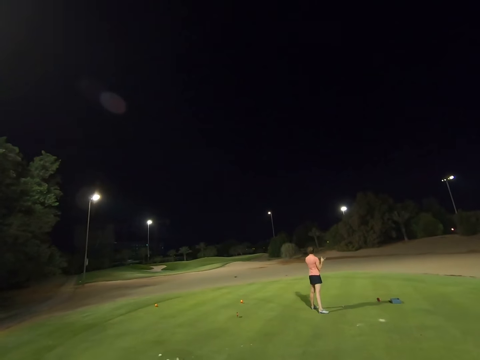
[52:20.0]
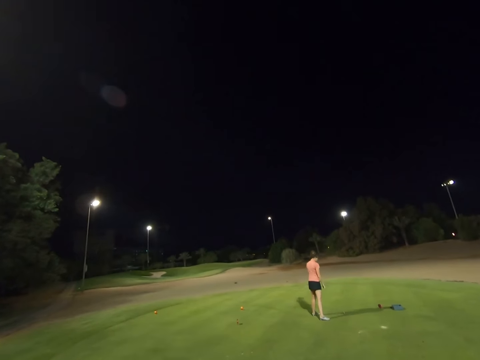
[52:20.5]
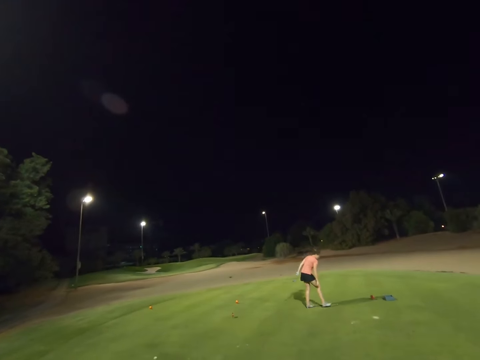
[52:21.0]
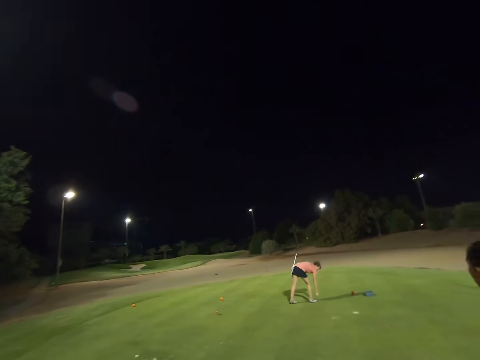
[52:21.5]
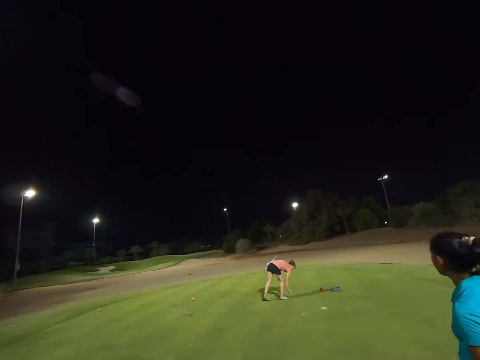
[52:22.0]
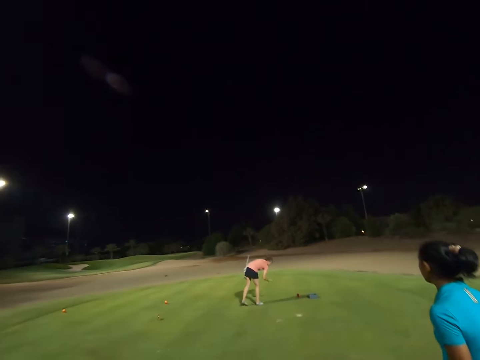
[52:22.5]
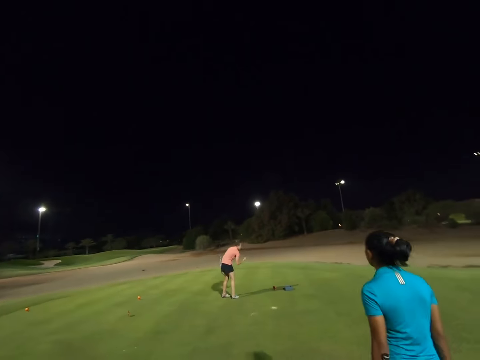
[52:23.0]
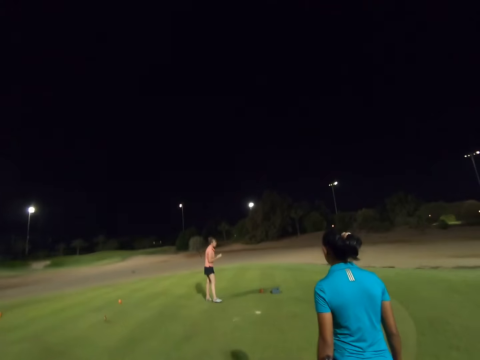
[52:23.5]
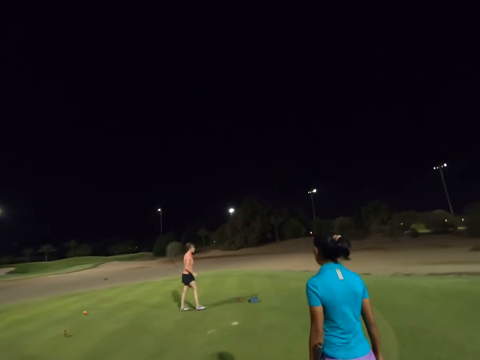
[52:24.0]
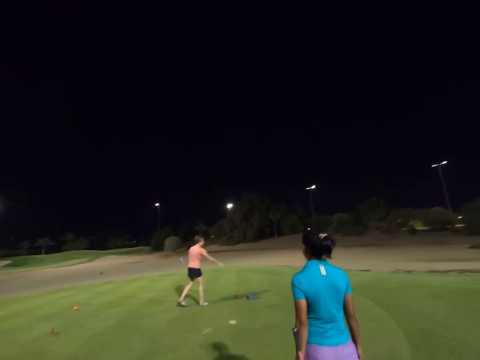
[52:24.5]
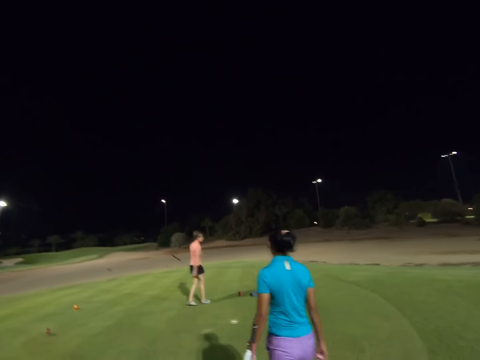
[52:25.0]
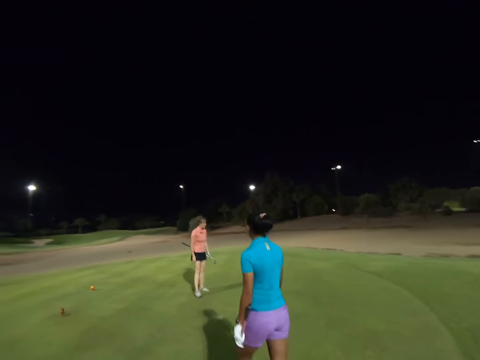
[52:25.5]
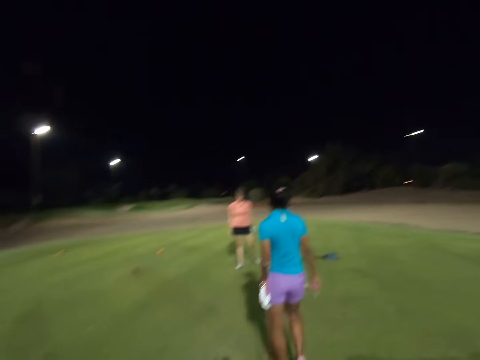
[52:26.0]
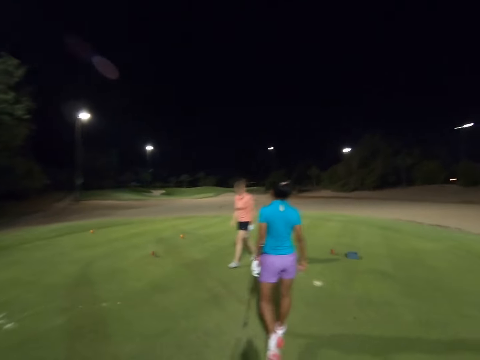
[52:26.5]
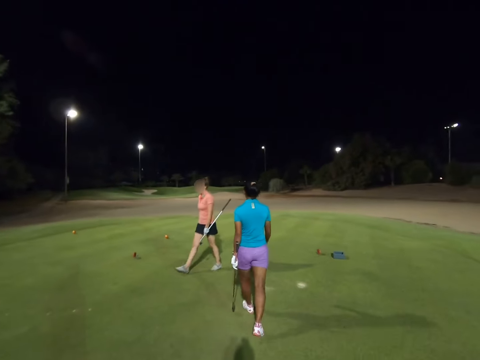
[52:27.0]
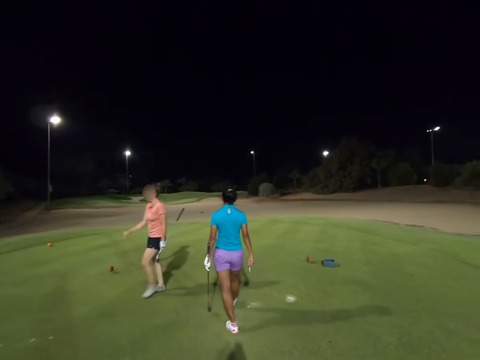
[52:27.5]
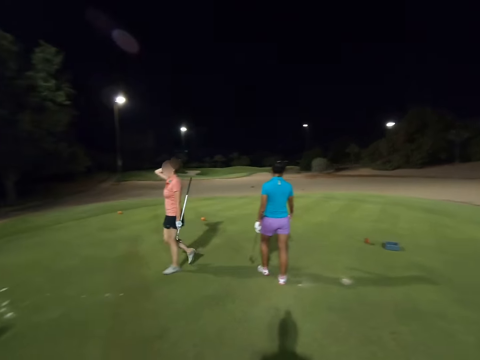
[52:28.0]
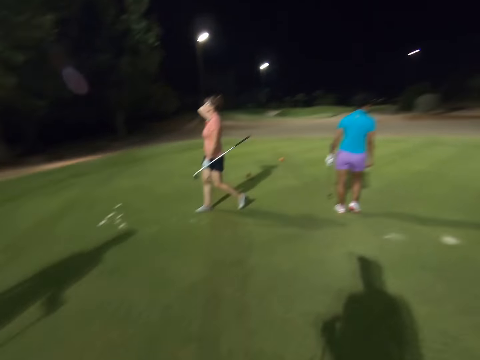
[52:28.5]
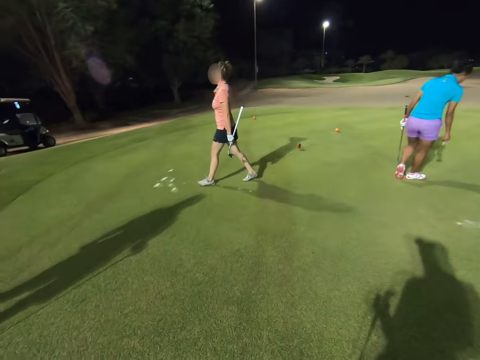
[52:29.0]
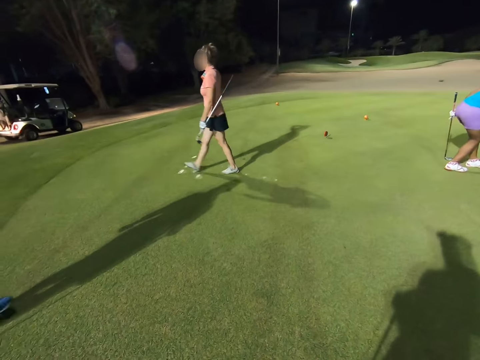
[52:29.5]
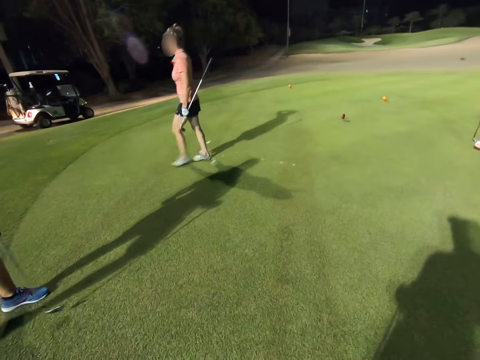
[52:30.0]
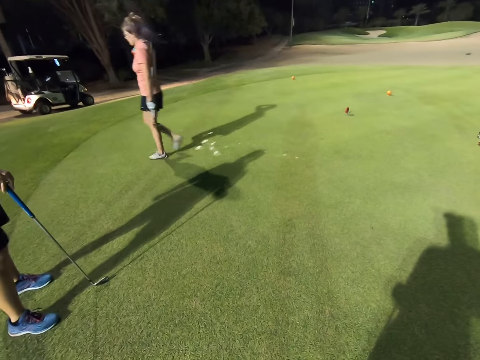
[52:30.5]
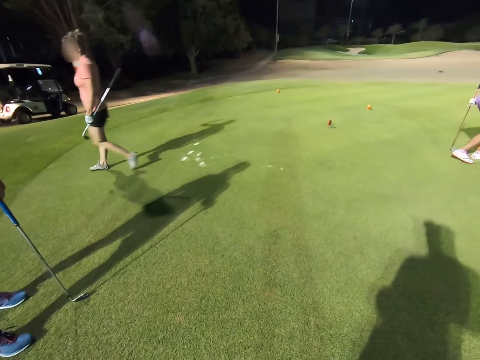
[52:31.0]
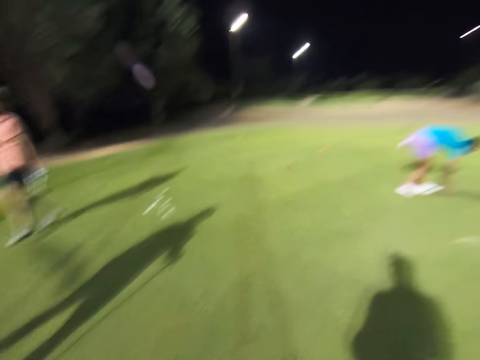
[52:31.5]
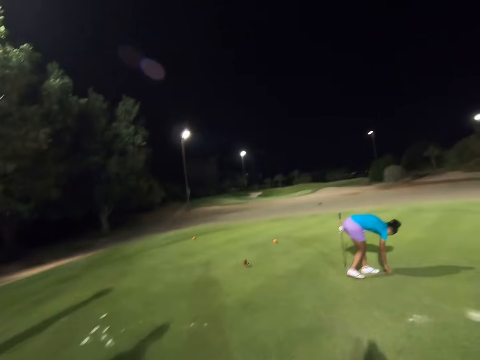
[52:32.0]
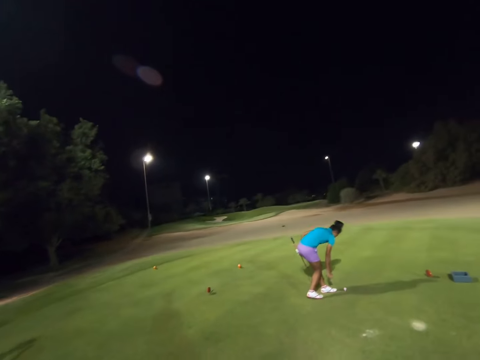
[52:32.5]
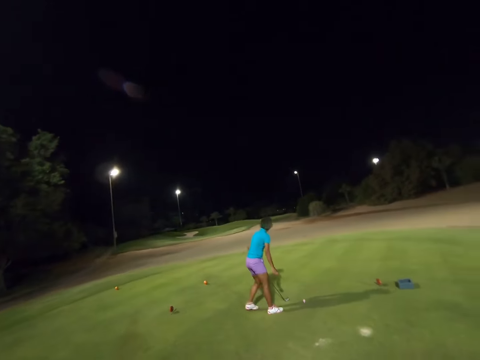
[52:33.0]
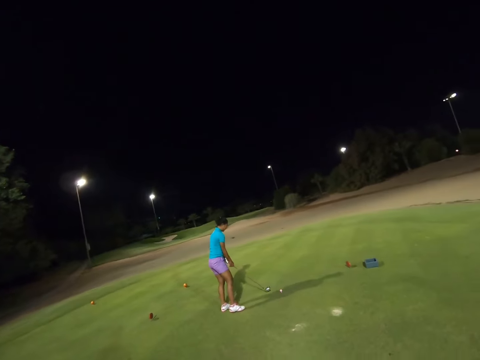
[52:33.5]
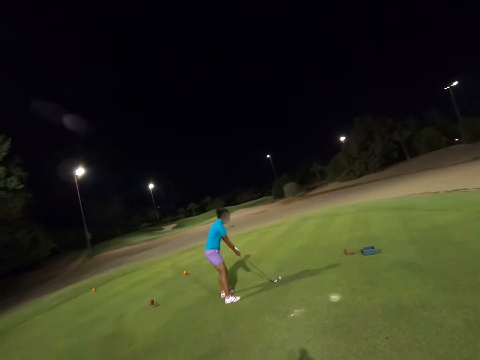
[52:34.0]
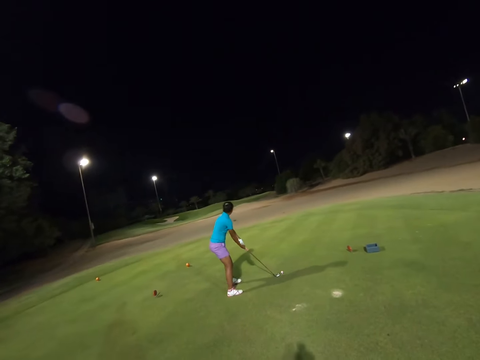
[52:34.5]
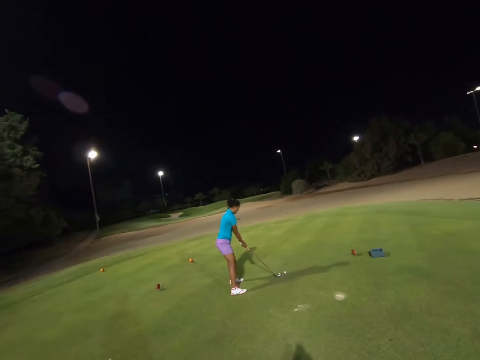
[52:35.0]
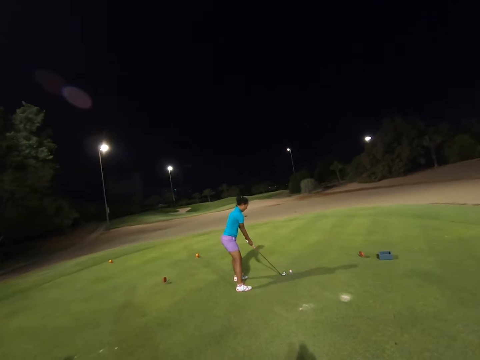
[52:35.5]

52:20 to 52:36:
A woman bends over. Another woman places the ball down.

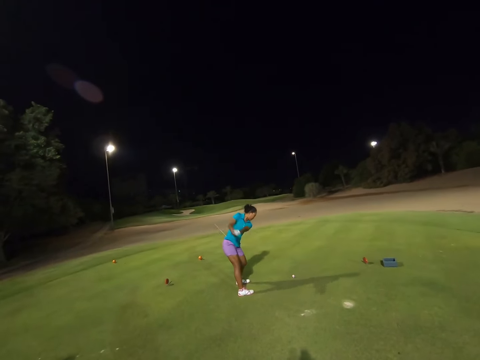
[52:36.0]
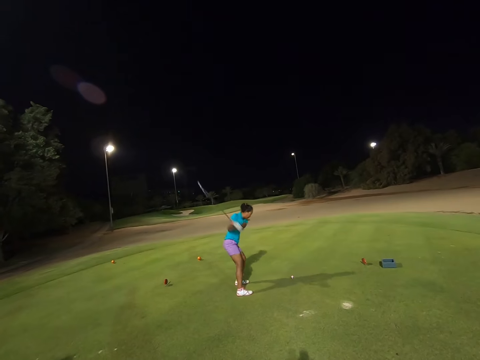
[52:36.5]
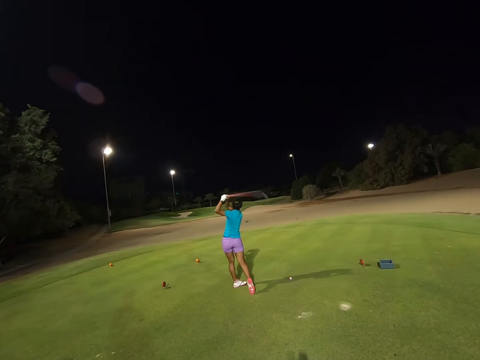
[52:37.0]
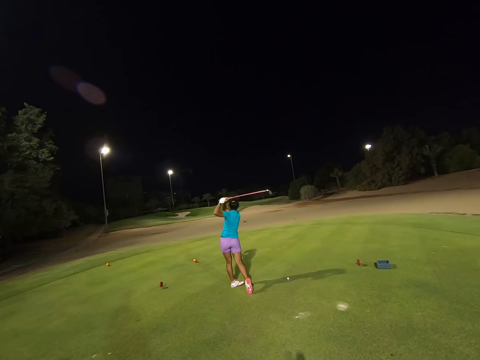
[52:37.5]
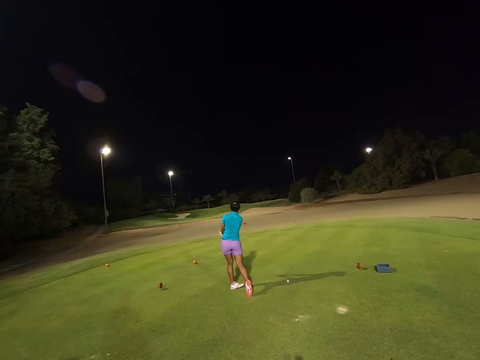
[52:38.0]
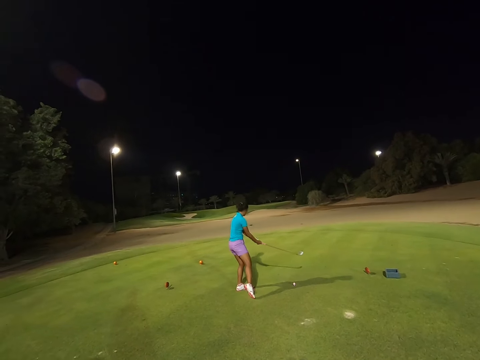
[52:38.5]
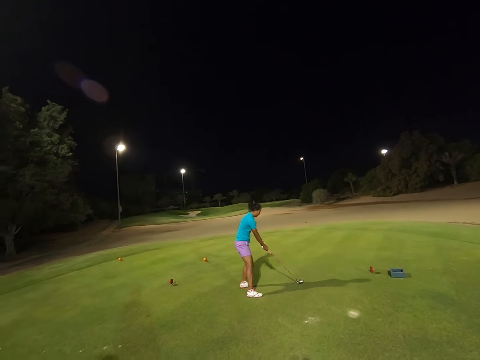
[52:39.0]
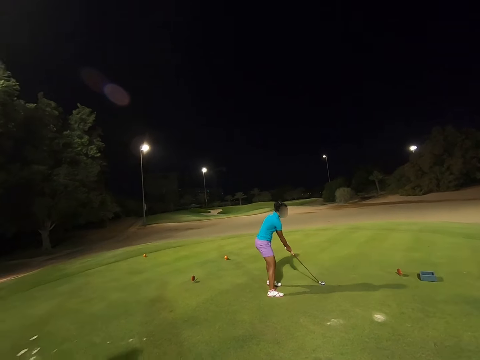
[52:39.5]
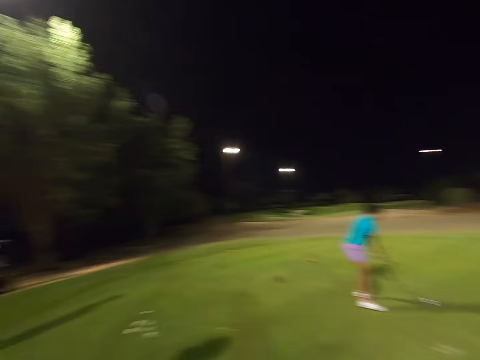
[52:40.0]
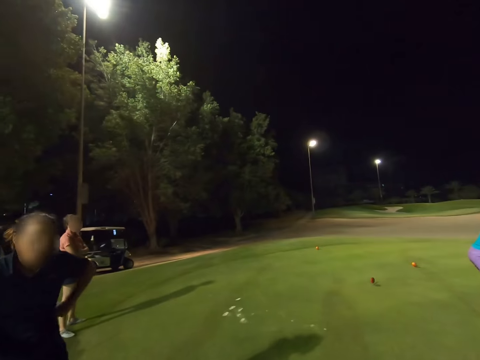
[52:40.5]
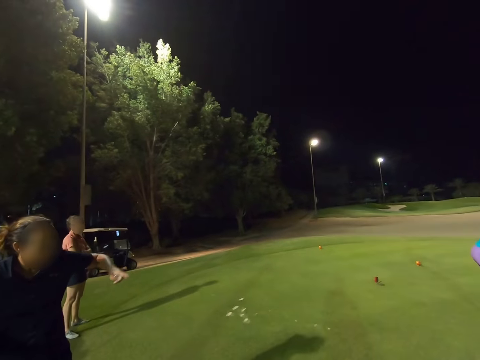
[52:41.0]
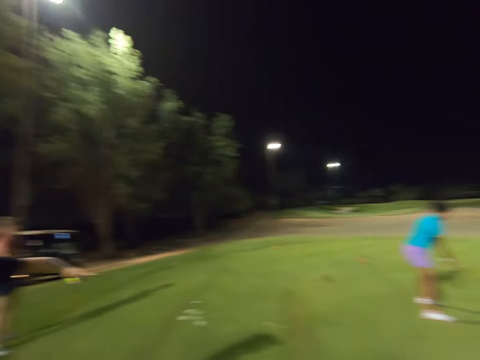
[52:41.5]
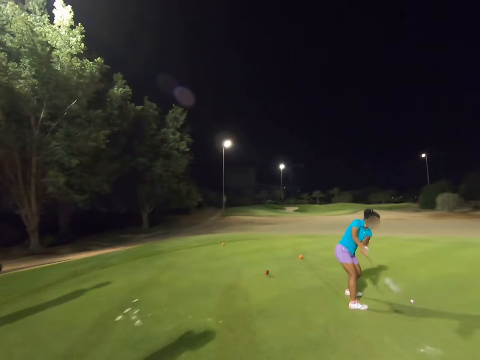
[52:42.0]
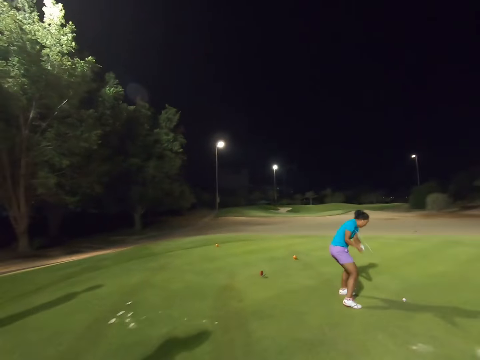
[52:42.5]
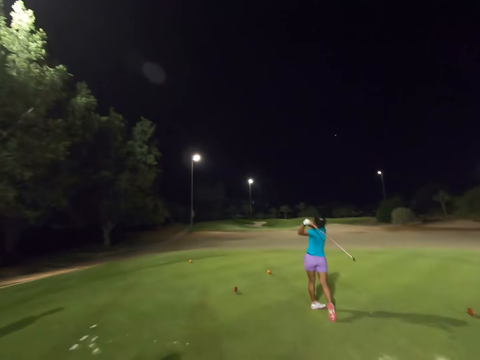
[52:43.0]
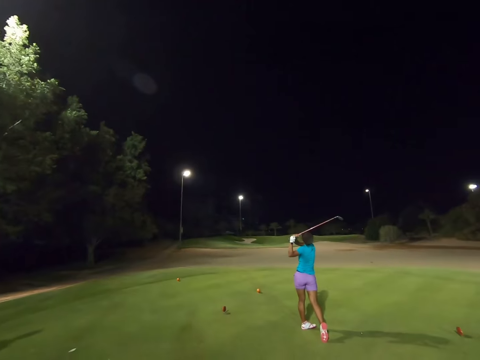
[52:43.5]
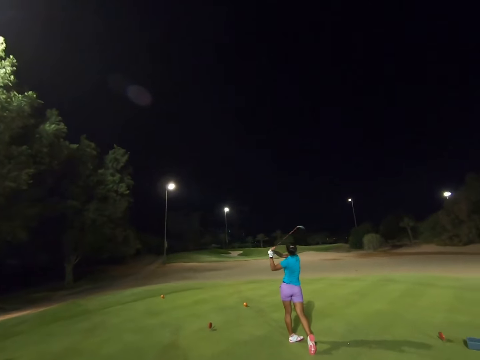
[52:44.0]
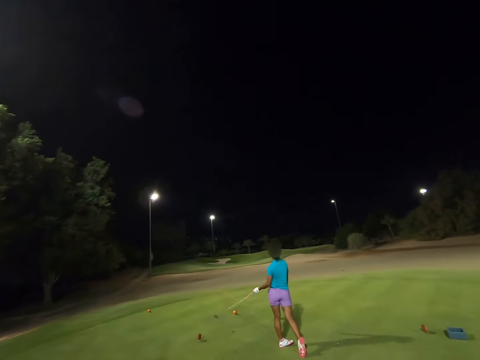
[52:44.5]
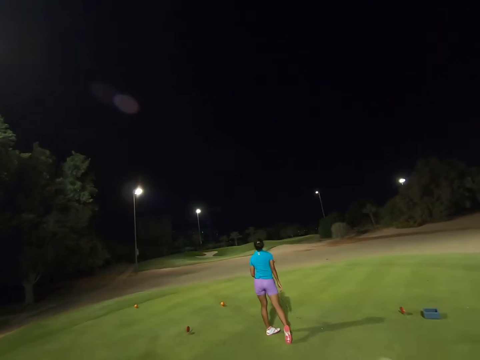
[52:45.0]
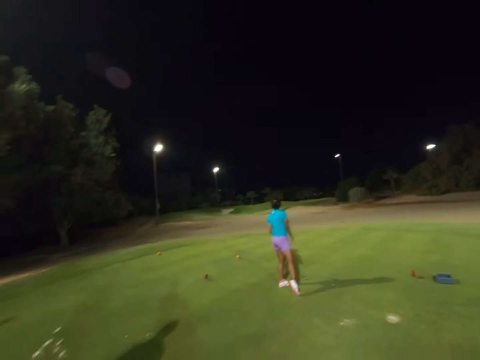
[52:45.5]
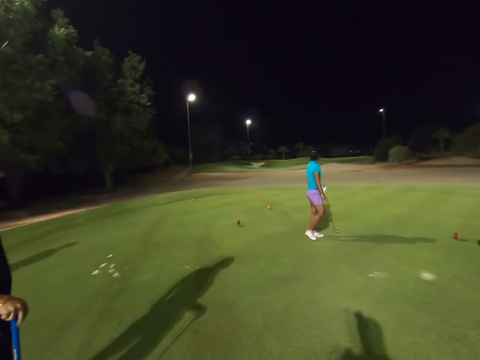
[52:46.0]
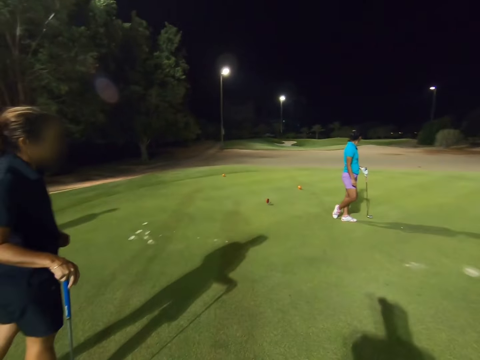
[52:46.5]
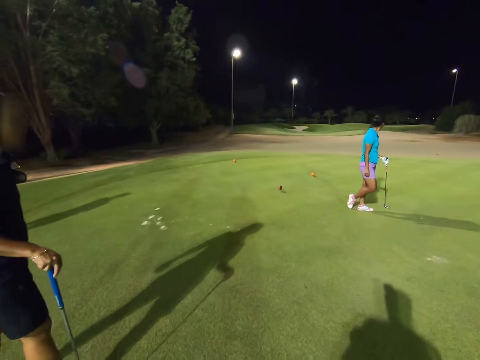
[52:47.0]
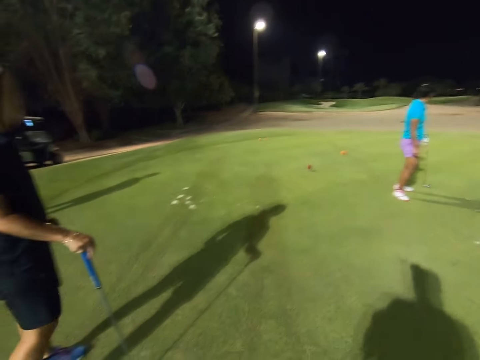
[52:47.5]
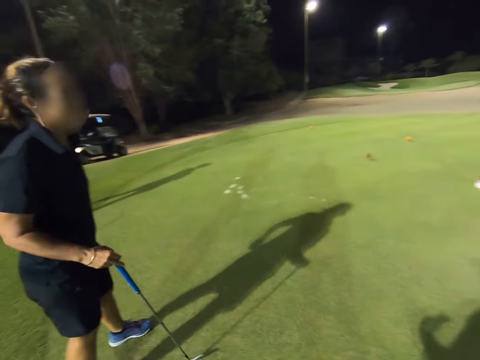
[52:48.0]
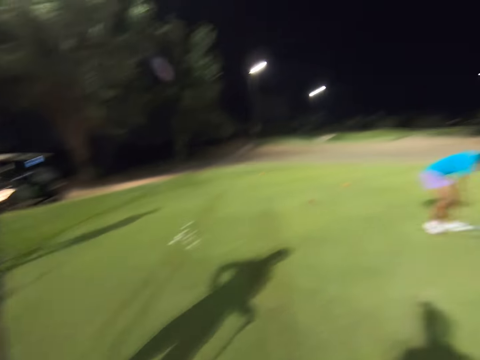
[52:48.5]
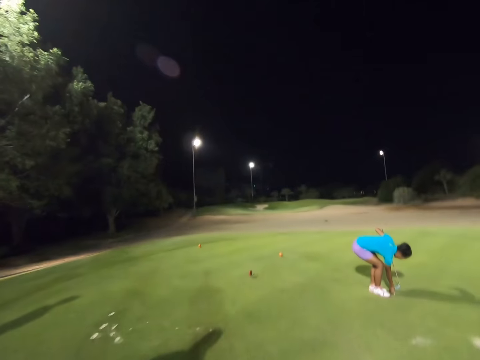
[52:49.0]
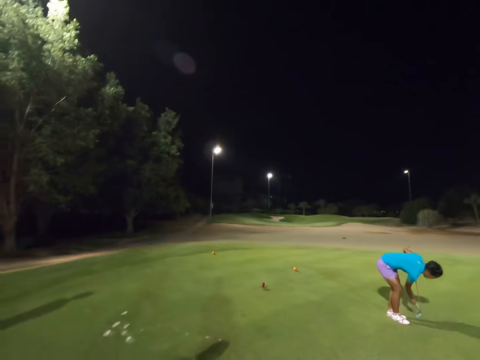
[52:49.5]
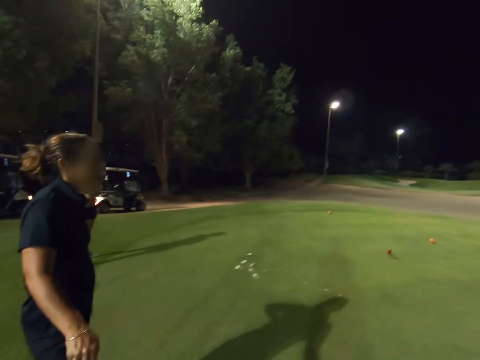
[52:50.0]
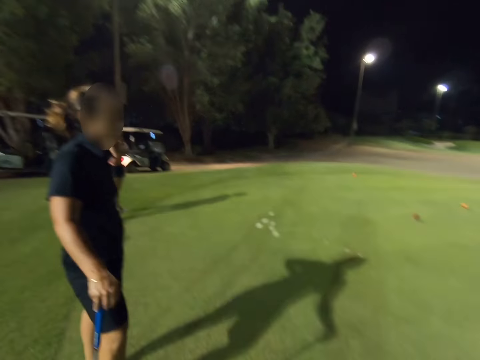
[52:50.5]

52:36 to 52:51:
A woman sways the stick by. The woman makes gestures. The camera wearer stares around the field. The woman hits the ball.
